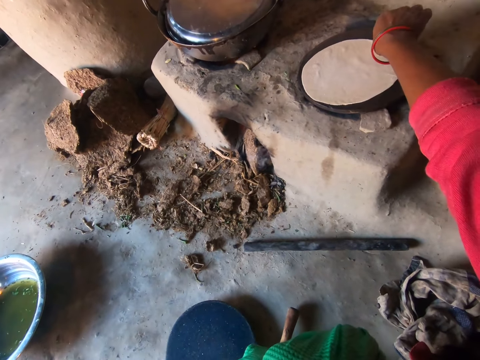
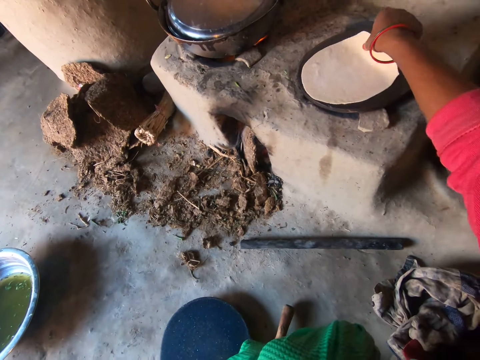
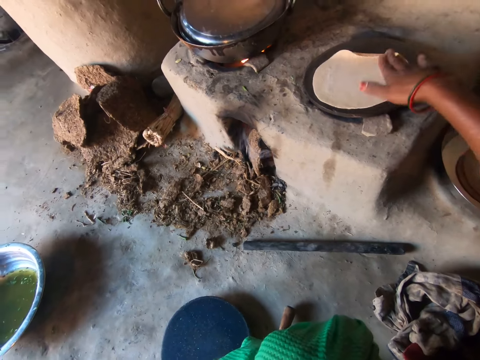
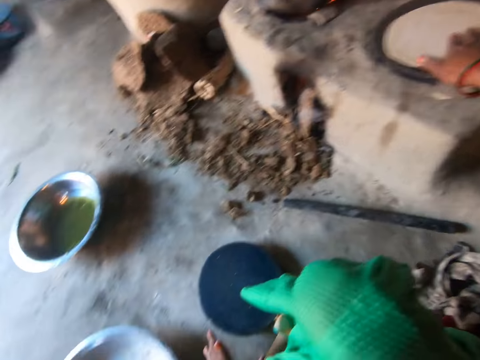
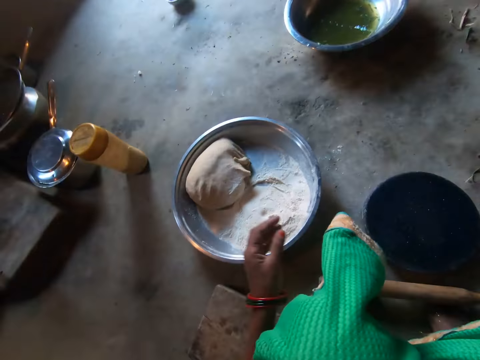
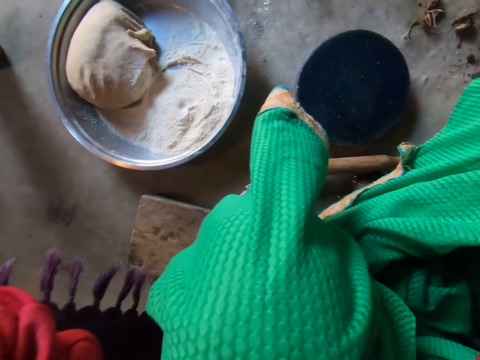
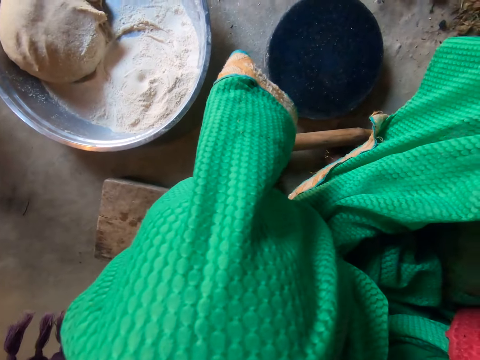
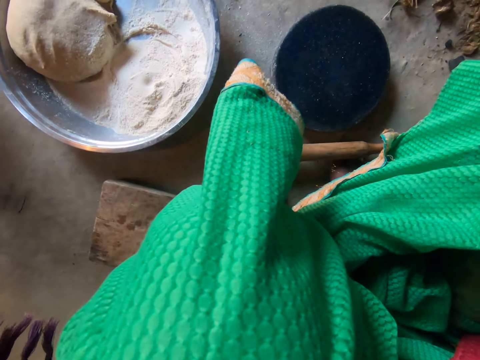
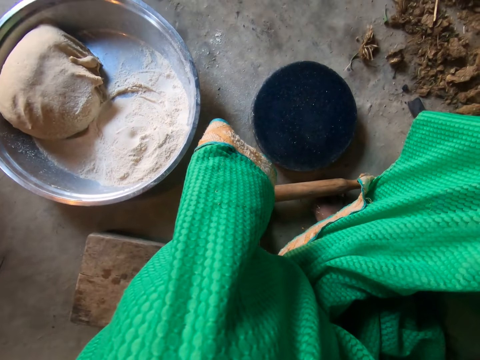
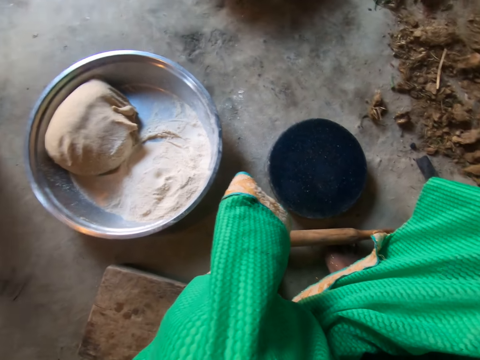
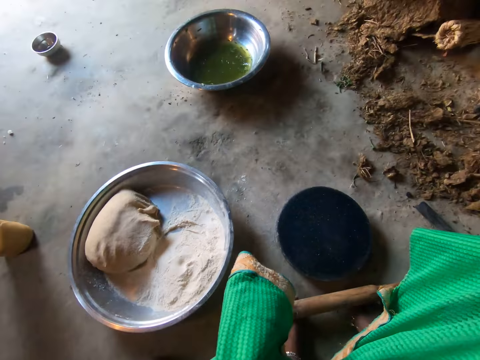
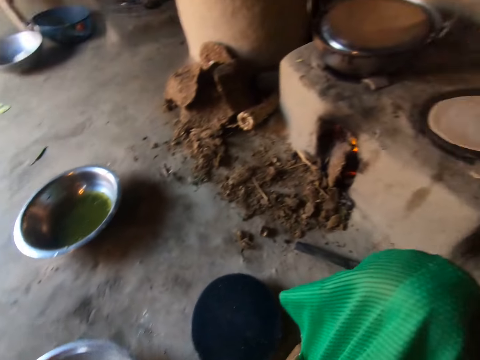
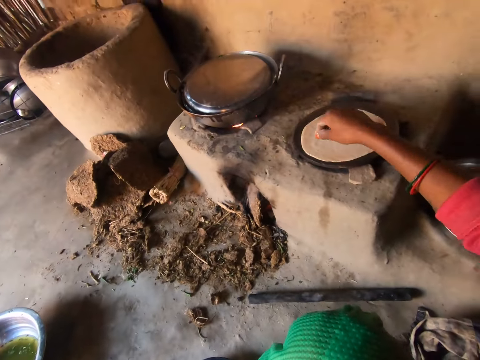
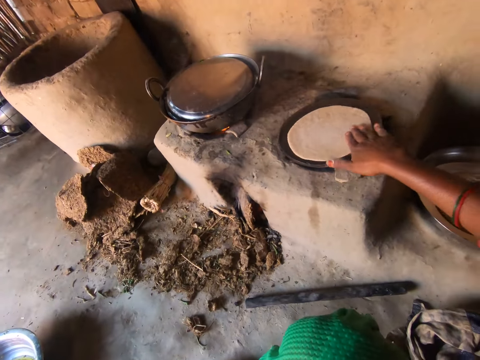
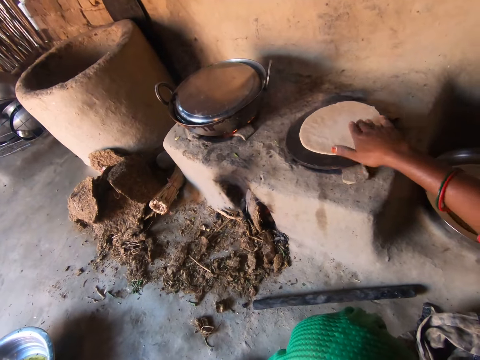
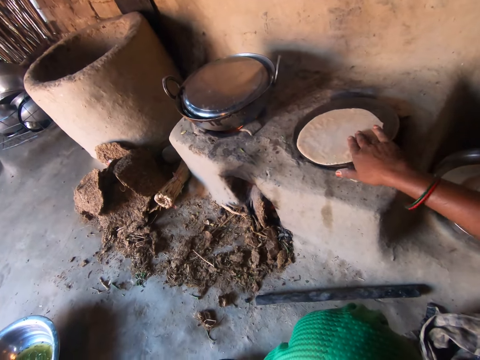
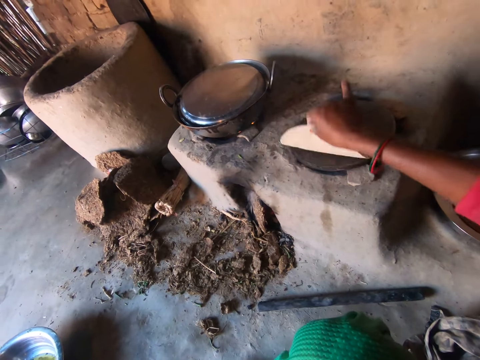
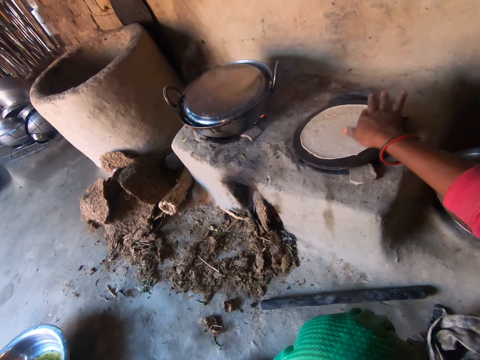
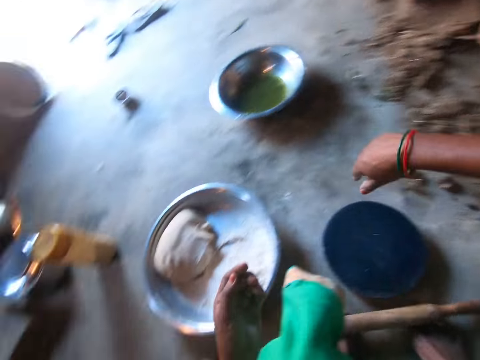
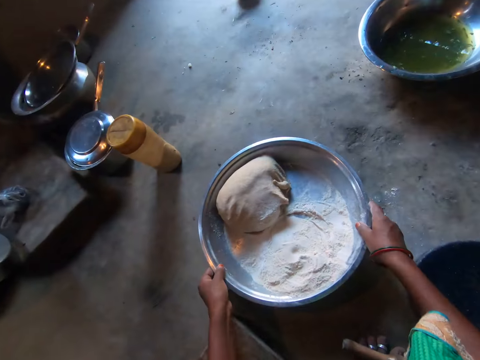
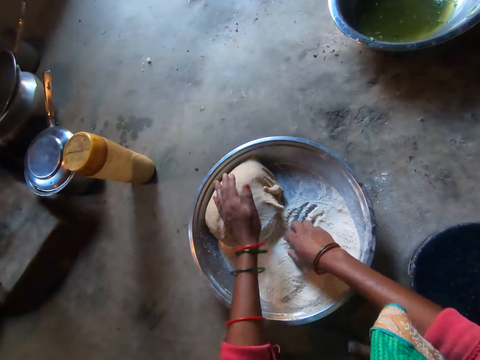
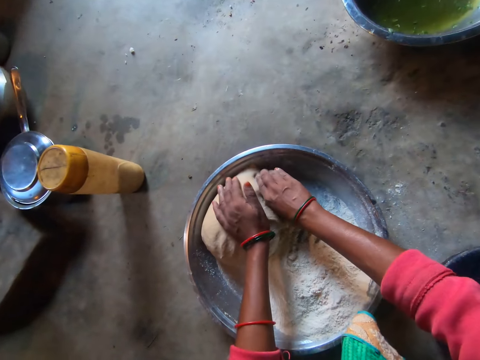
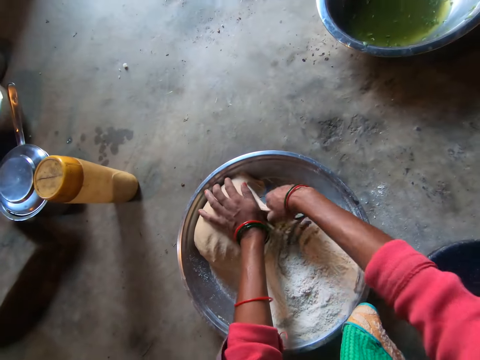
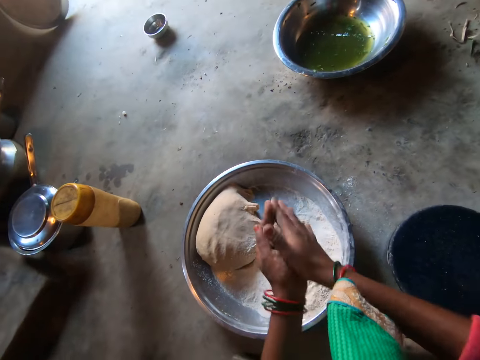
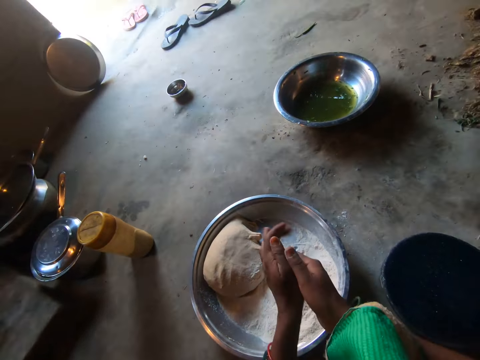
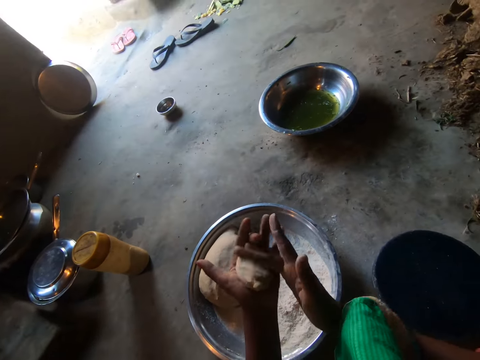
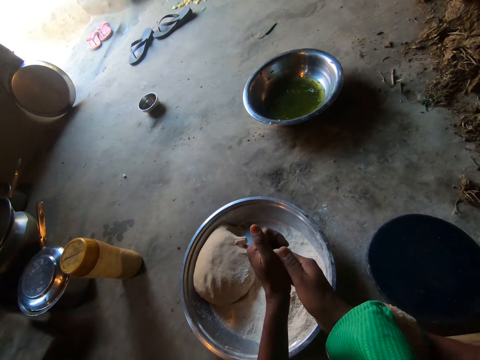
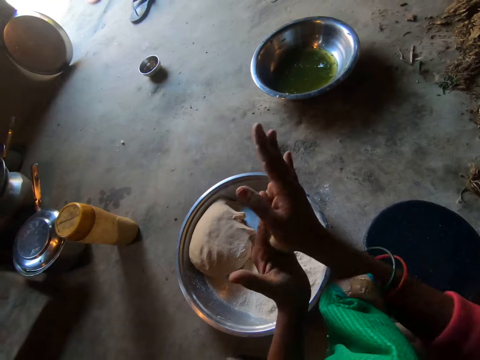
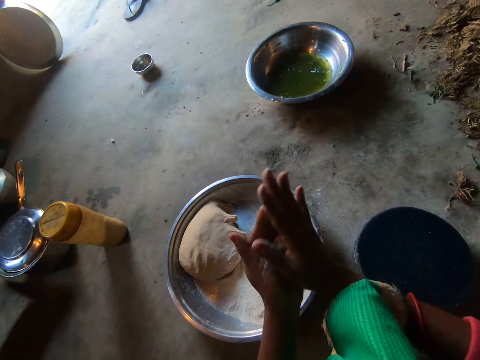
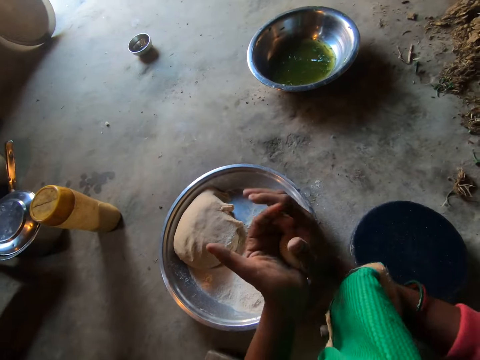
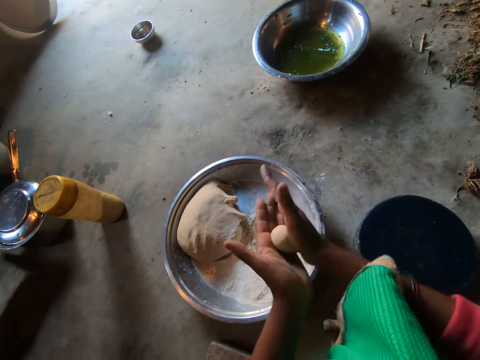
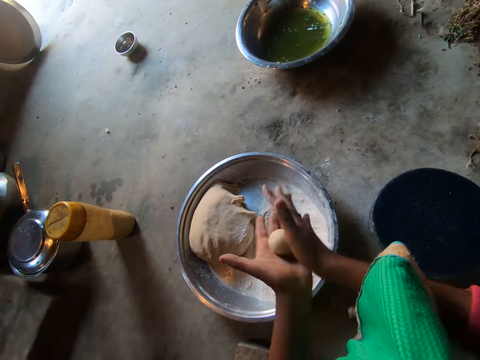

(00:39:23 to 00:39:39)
The camera wearer adjusts the dough on the pan. She lifts the dough, drops the dough, and moves the dough. She lifts her hands. She moves the dough. She turns the flatbread. She adjusts the flour tray on the floor with both hands. She scoops flour. She cuts a ball of dough with her right hand. She rolls the ball of dough with both hands. She rolls the dough.

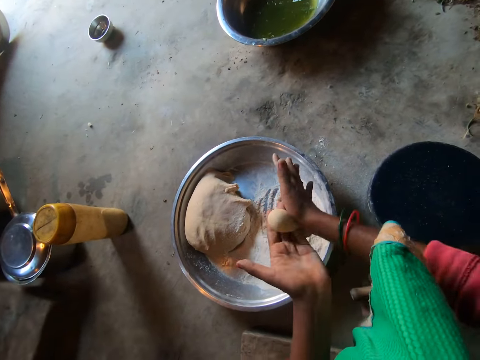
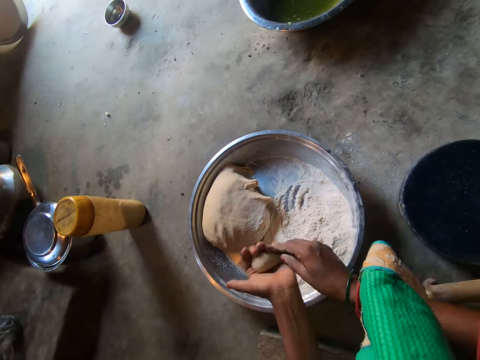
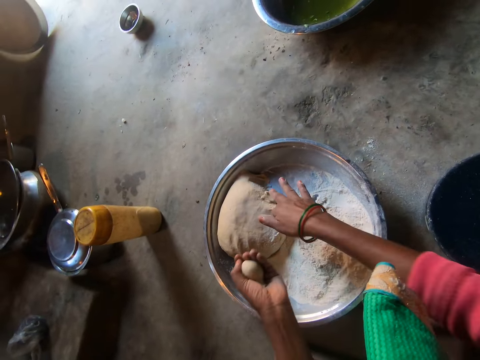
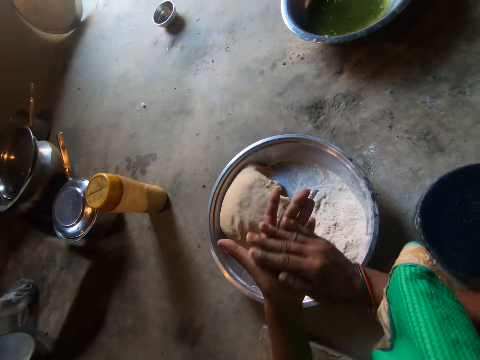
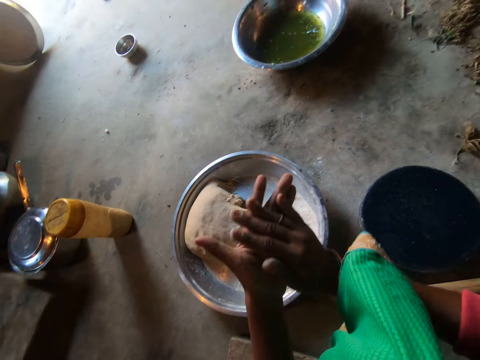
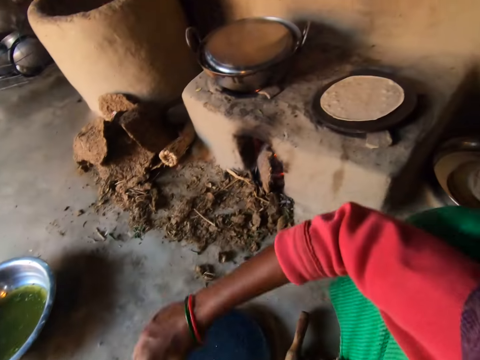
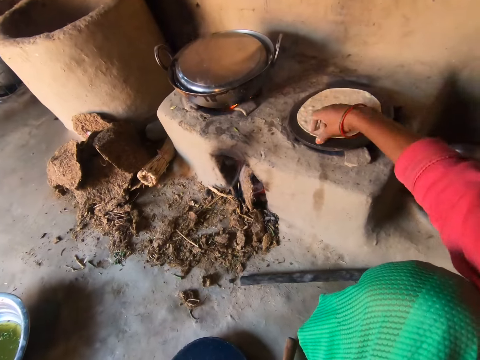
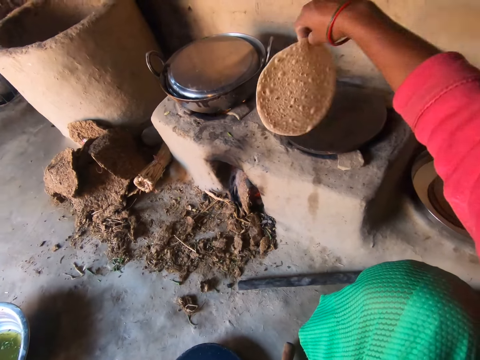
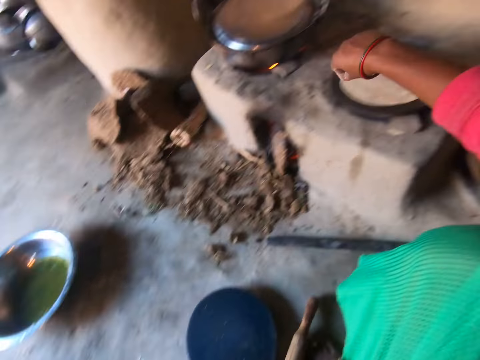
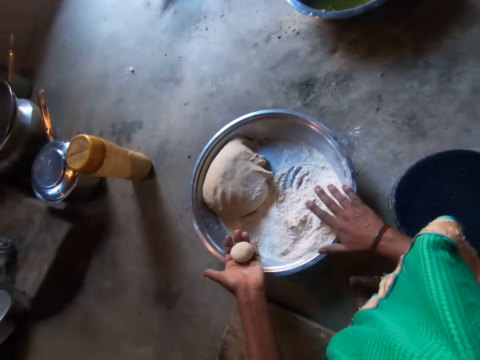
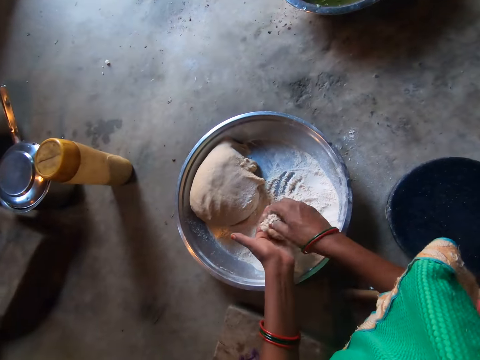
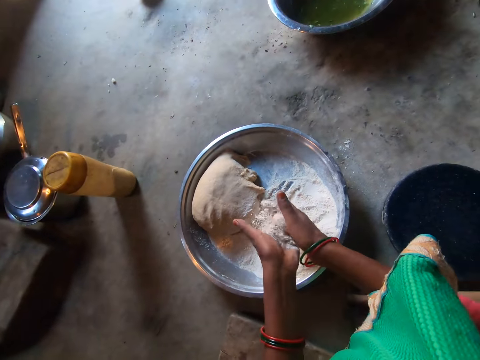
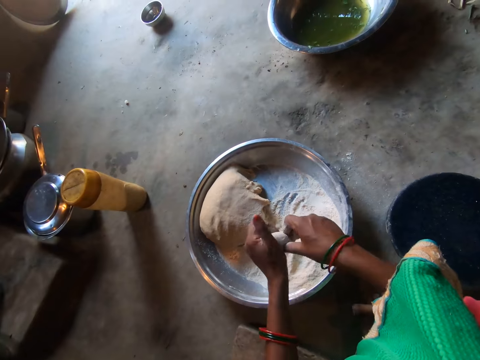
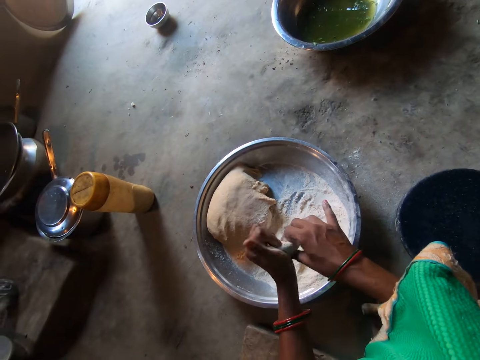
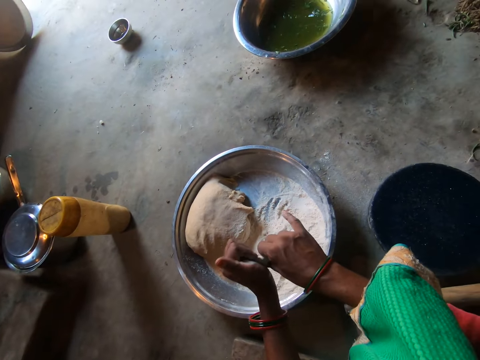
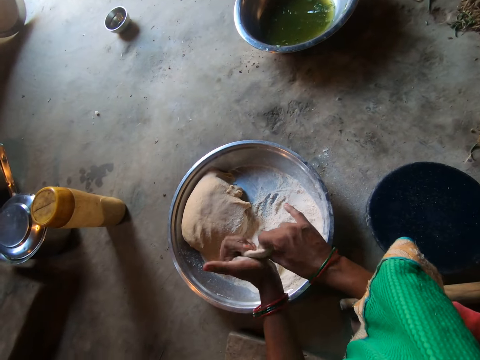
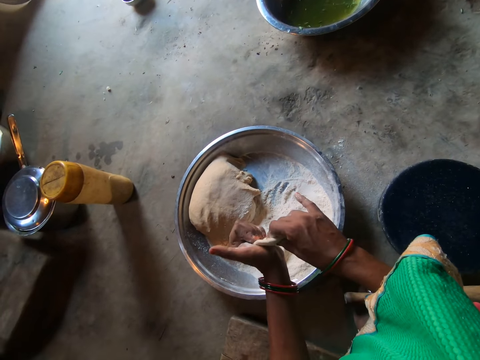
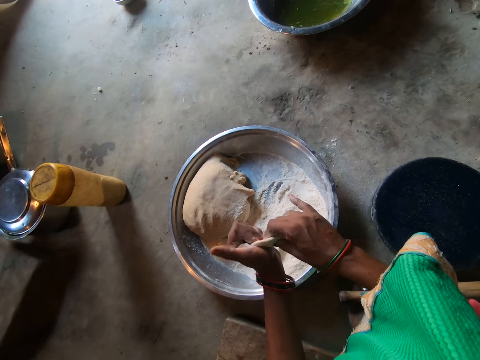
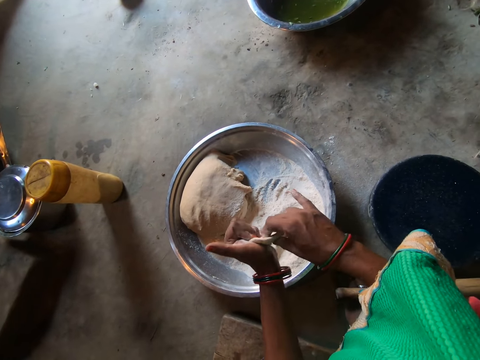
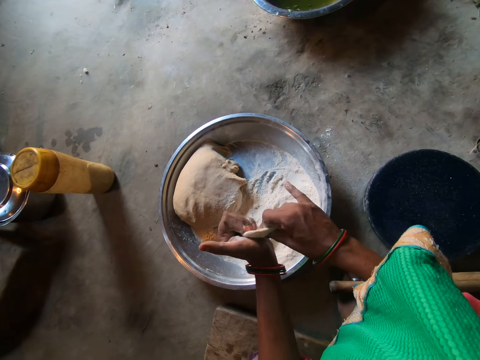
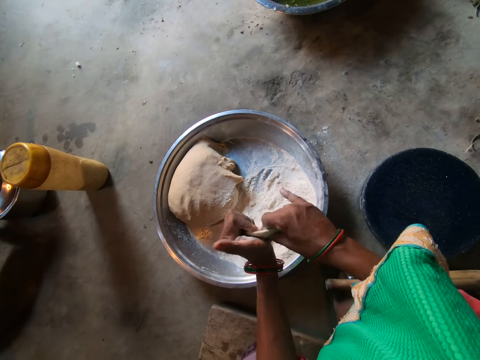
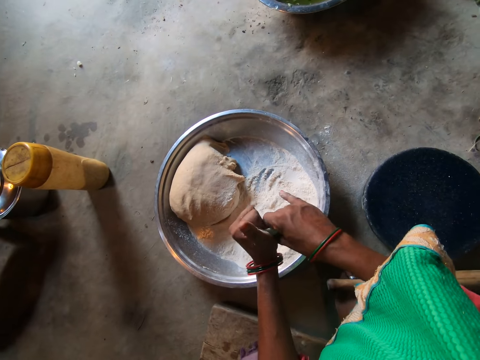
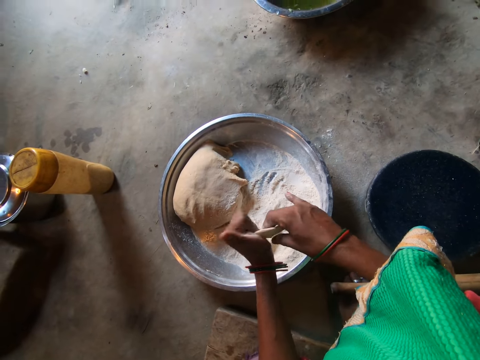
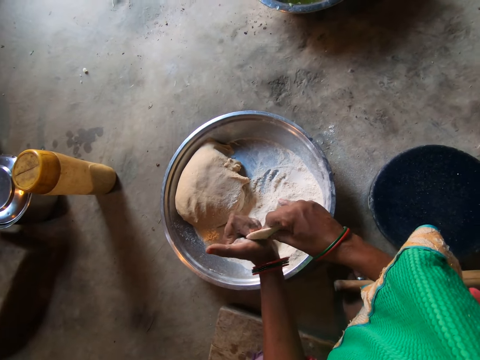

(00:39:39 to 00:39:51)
The camera wearer cuts dough. She places a small piece of dough on the dough pile in a basin. She rolls the ball of dough with both hands. She adjusts the dough on the pan with her right hand. She turns the flatbread. She takes flour on the tray with her right hand. She mixes the dough with the flour. She places flour on the dough with her right hand. She flattens the dough. She kneads the dough.
